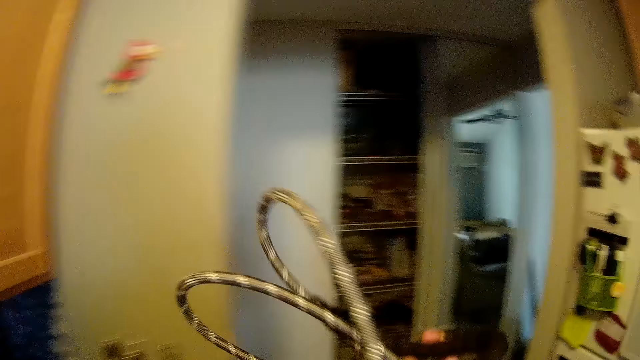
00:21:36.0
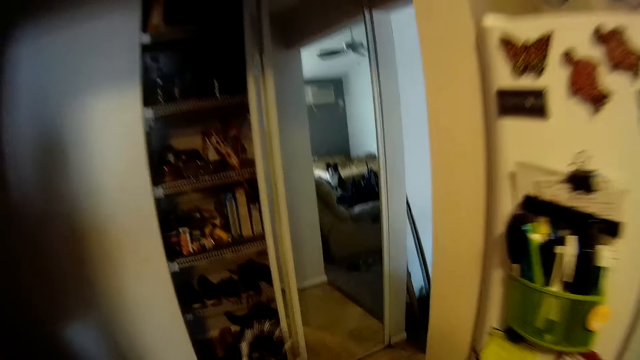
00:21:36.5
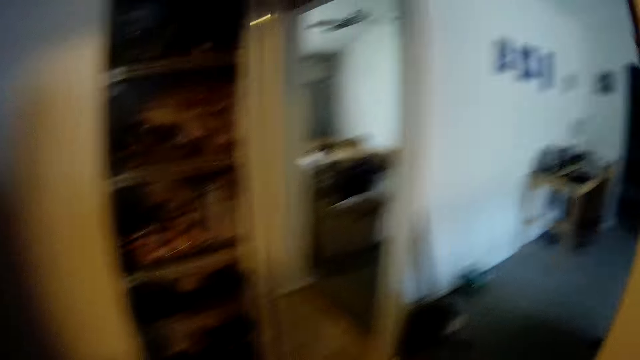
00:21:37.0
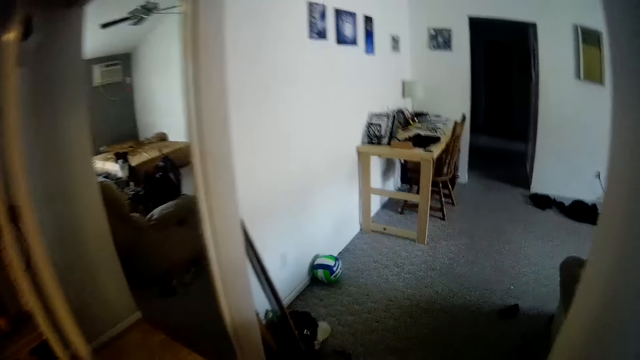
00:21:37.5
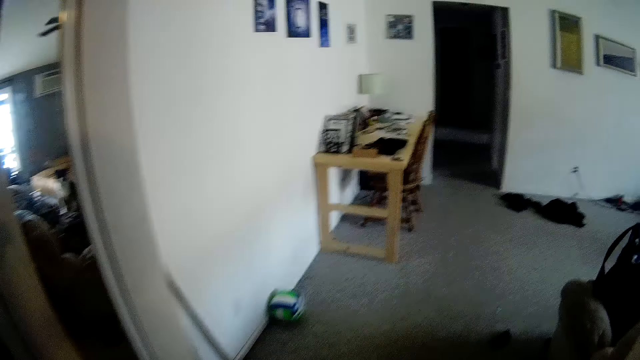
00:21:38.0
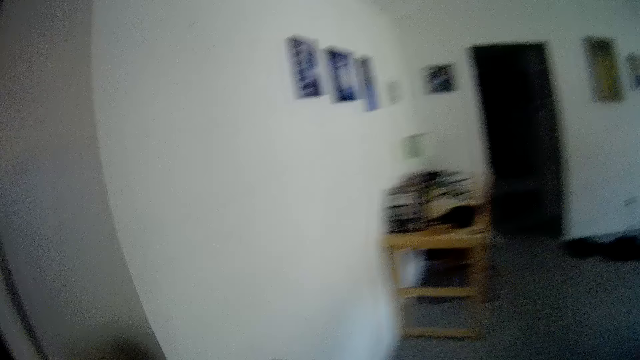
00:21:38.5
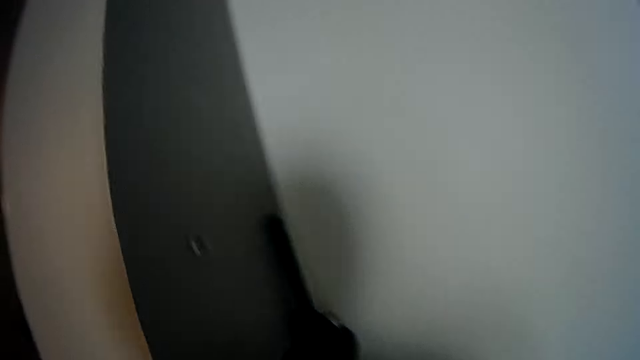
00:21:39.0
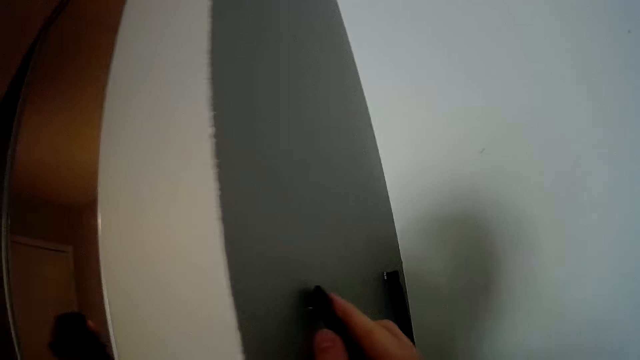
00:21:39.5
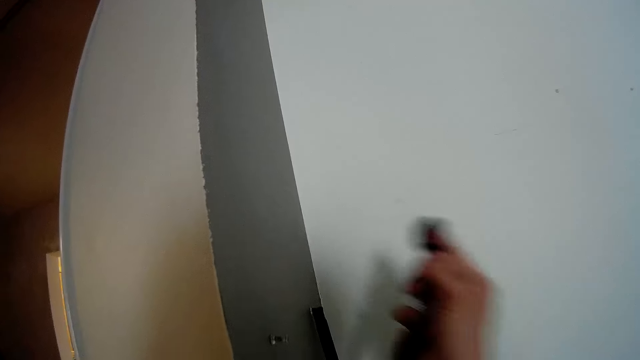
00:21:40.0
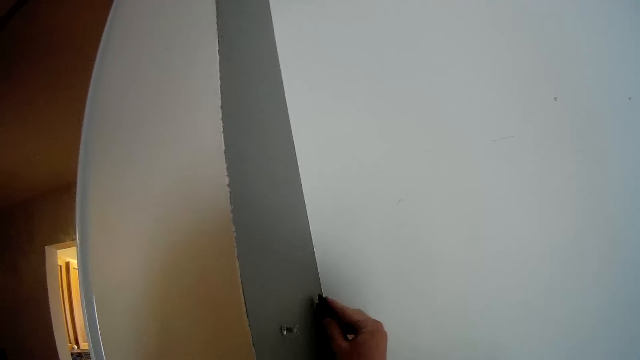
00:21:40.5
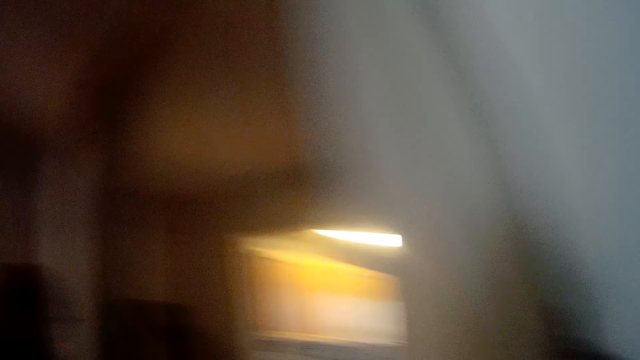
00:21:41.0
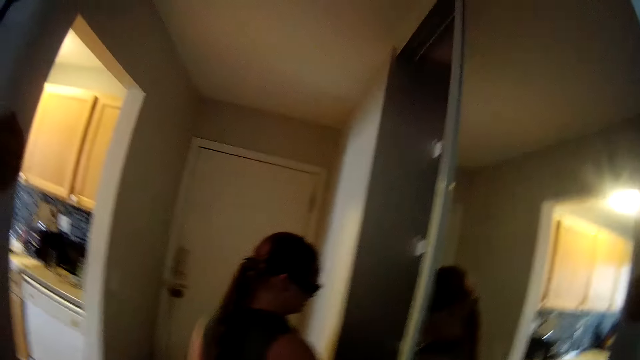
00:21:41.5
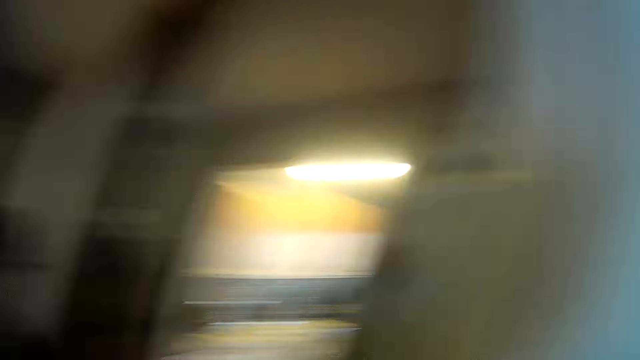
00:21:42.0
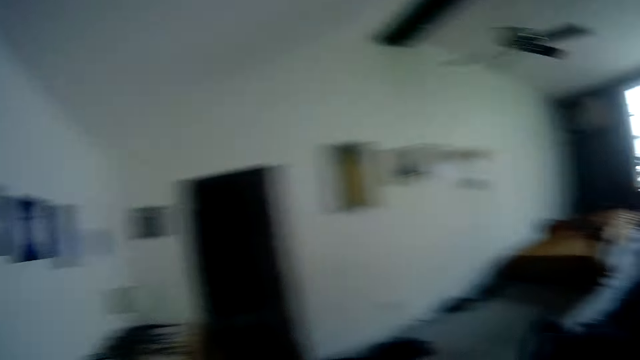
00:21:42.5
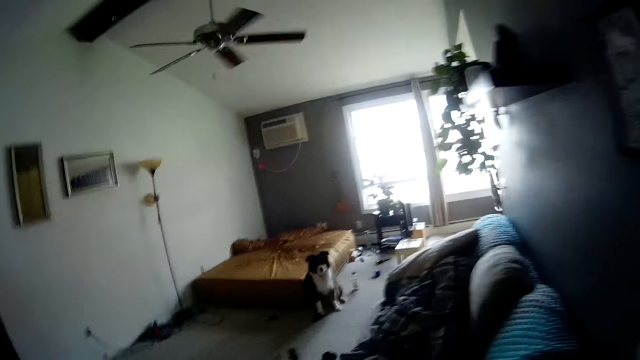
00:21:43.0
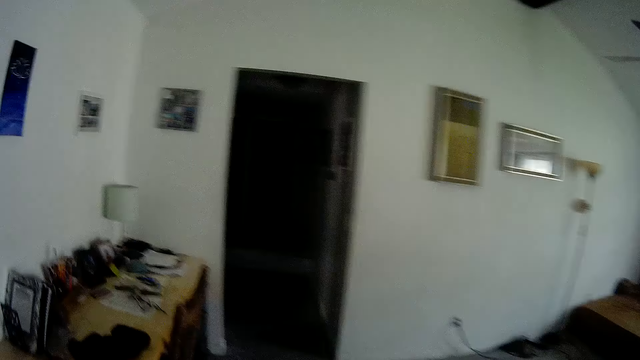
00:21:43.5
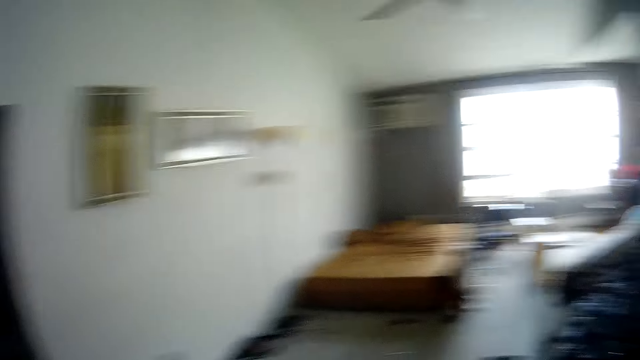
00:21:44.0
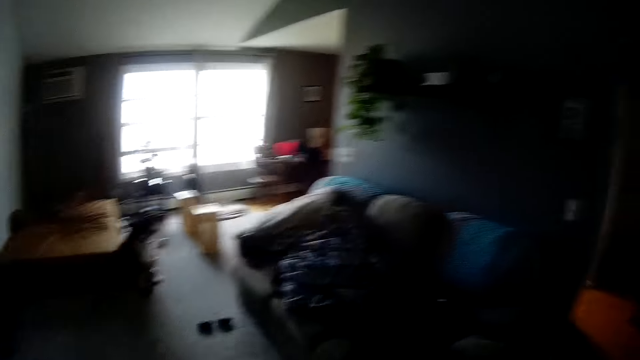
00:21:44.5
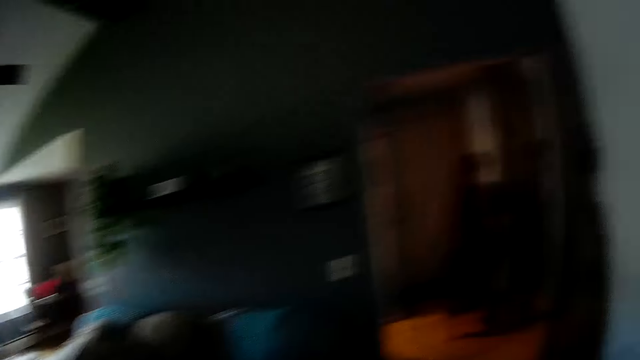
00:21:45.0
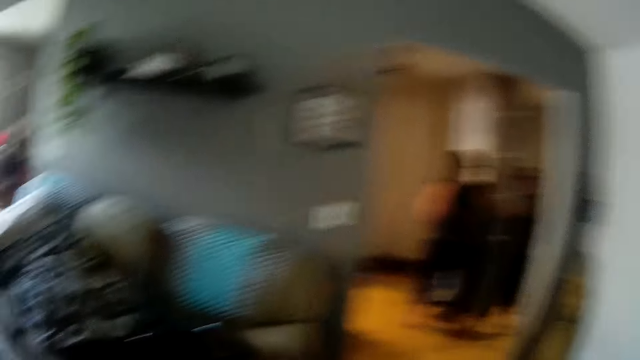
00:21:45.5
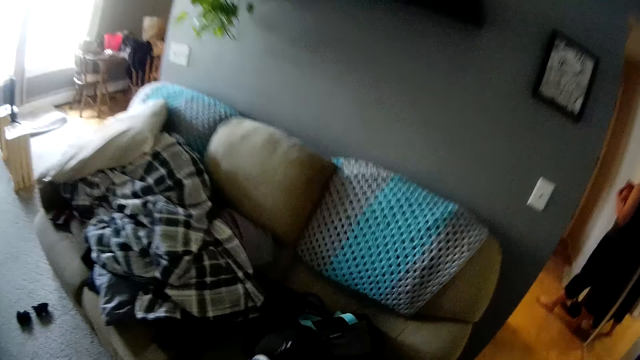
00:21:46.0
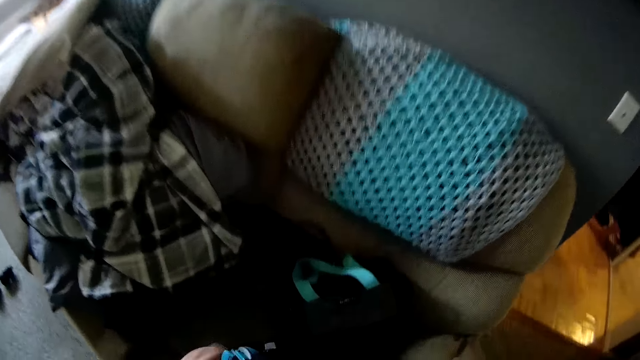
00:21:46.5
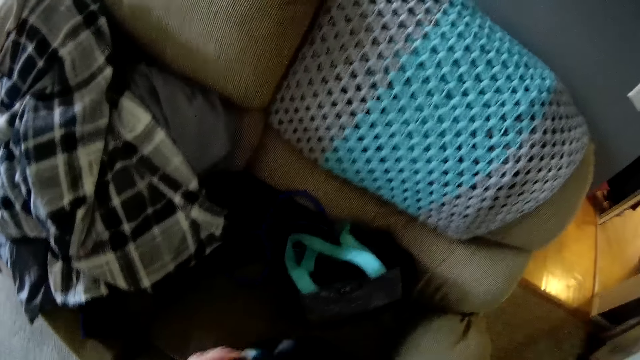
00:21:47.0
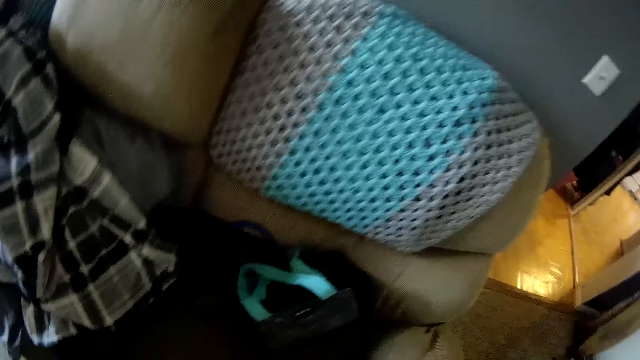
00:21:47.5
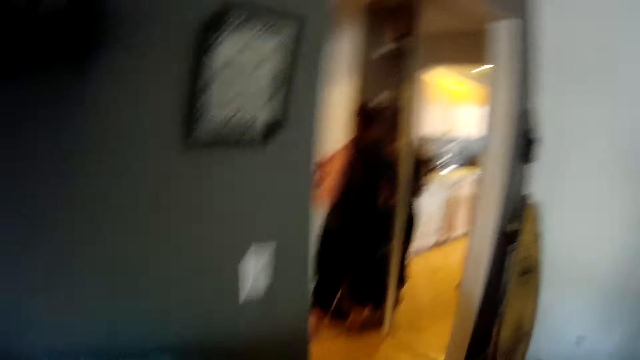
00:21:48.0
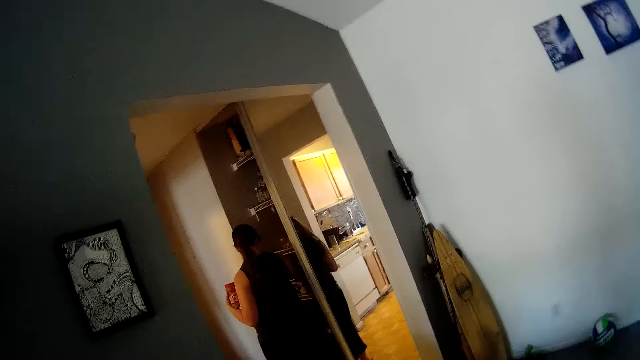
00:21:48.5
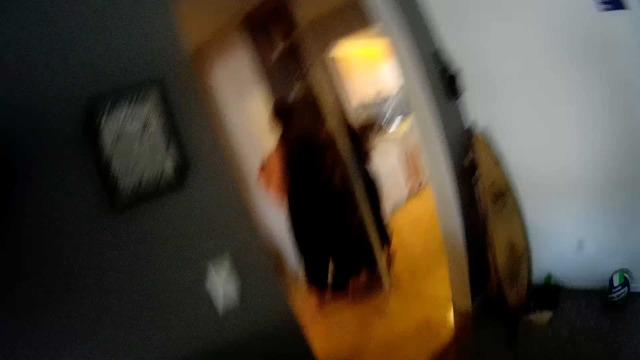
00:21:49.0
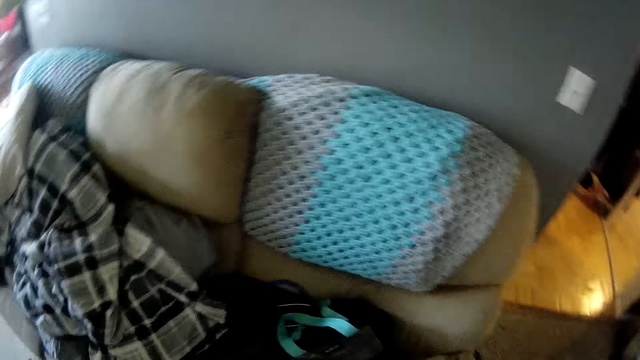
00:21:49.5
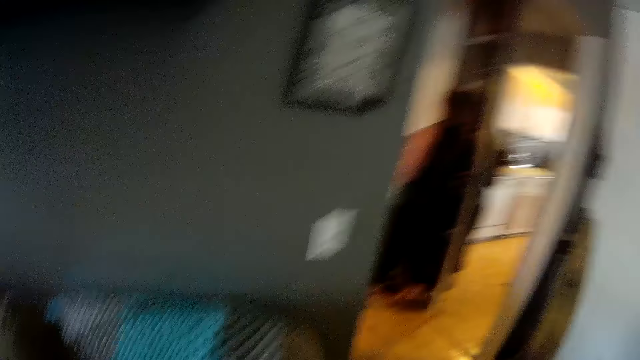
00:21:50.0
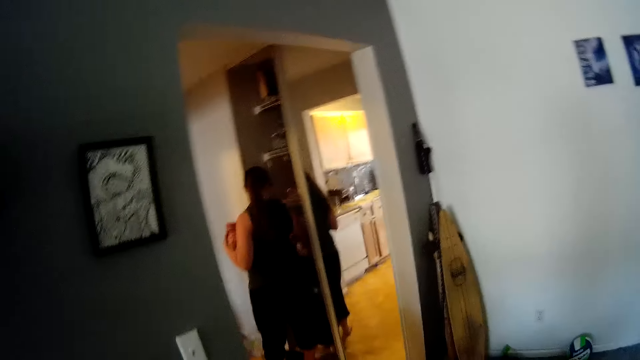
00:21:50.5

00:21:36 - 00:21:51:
The camera wearer walks towards the living room. He places the folded dog leash in his right hand on a hook on the living room wall. A woman faces the open pantry. She reaches into the pantry with her right hand. She holds a cookie jar in her left hand. The camera wearer takes a bag from a chair in the living room with his left hand. He unzips something.

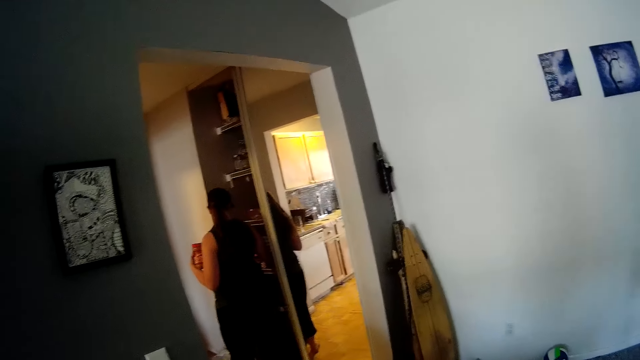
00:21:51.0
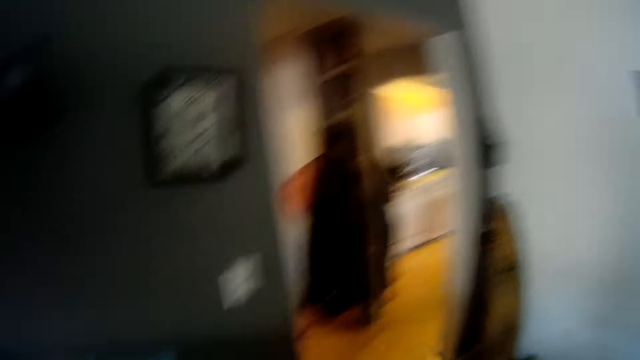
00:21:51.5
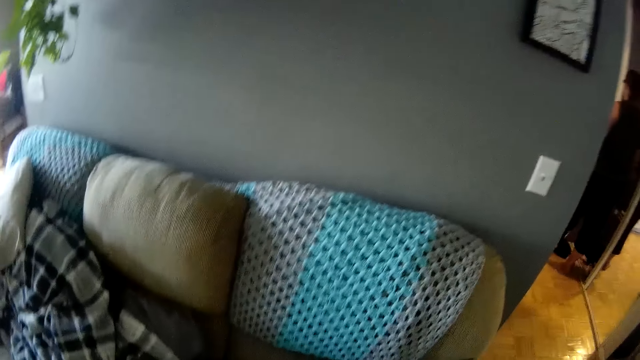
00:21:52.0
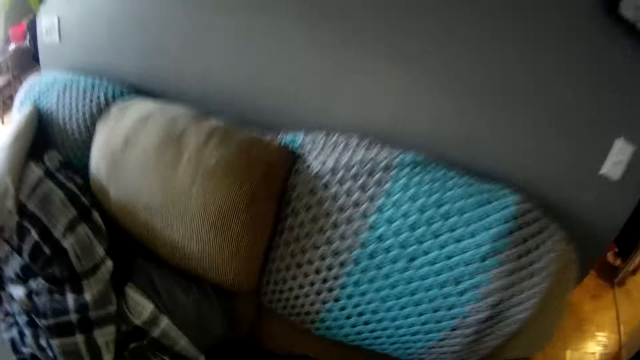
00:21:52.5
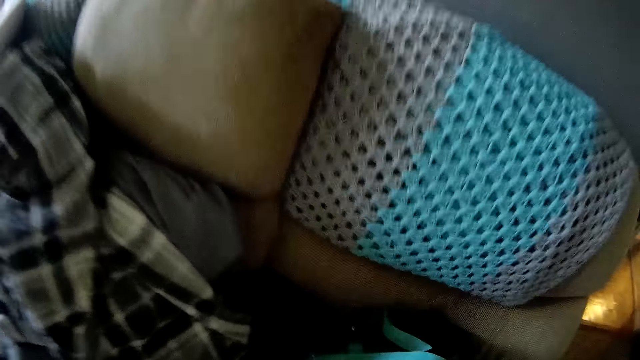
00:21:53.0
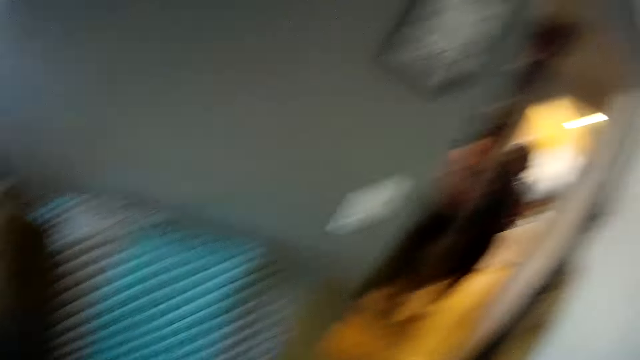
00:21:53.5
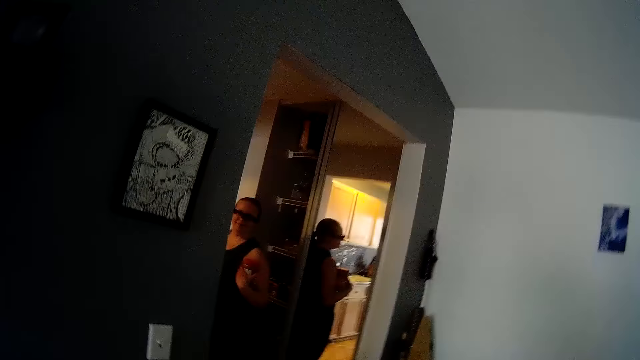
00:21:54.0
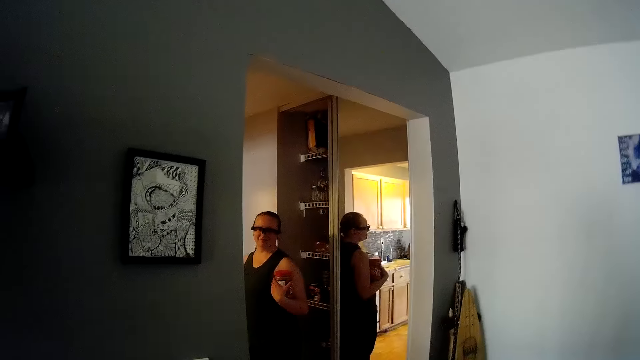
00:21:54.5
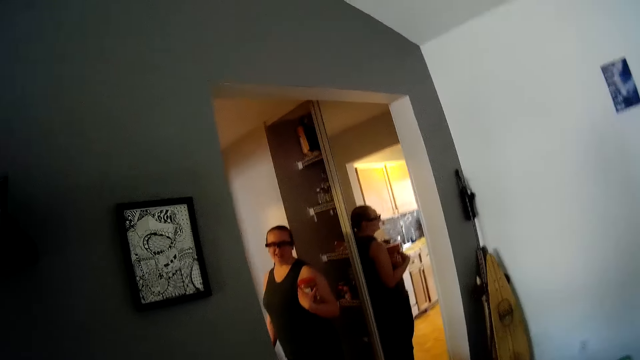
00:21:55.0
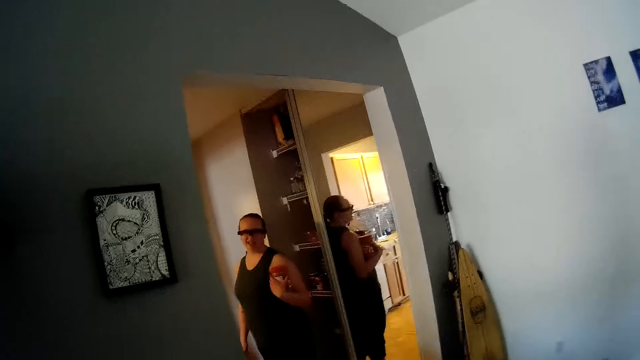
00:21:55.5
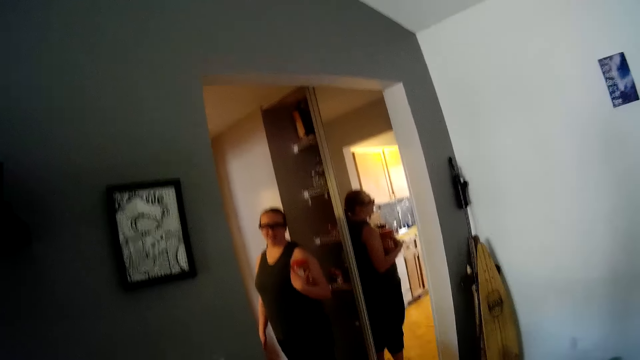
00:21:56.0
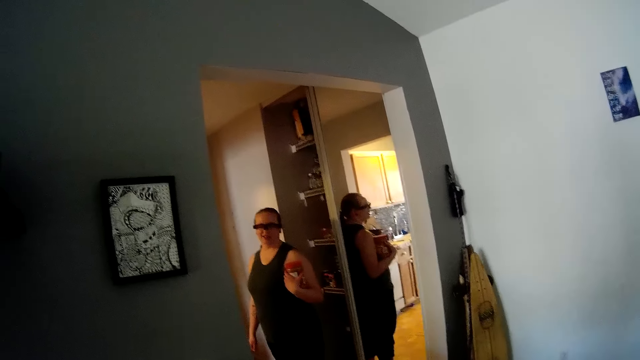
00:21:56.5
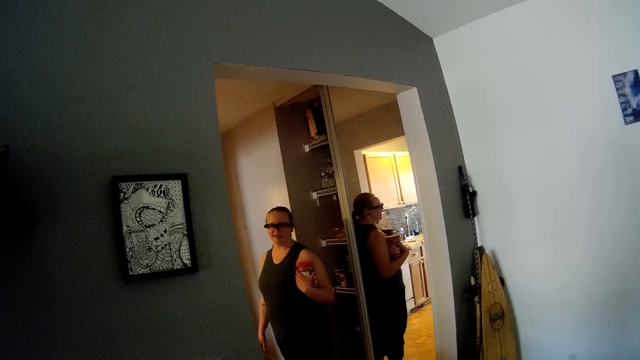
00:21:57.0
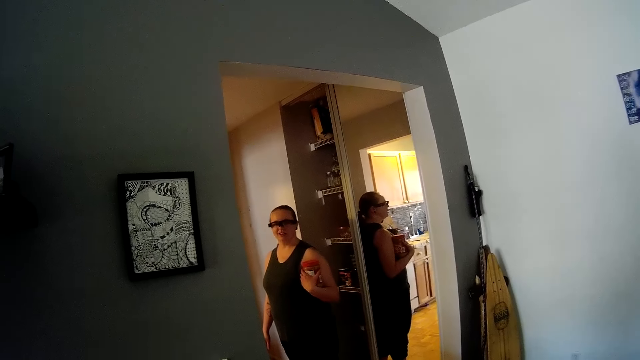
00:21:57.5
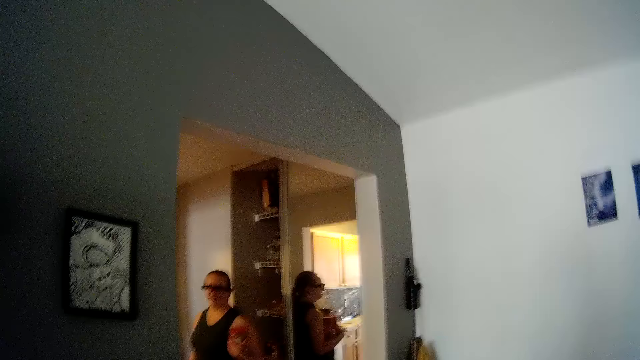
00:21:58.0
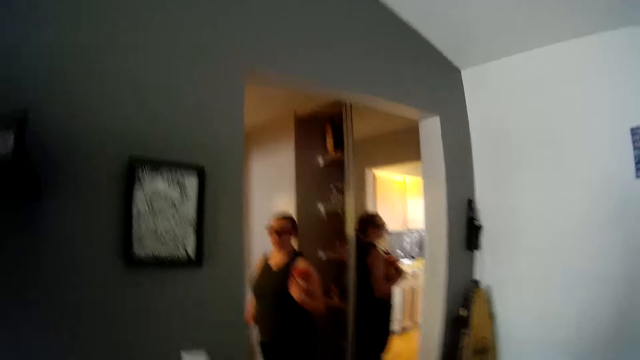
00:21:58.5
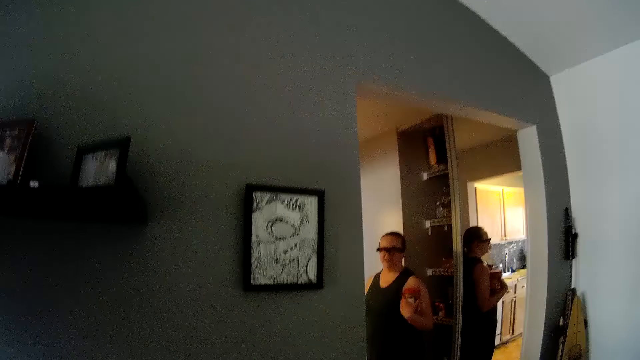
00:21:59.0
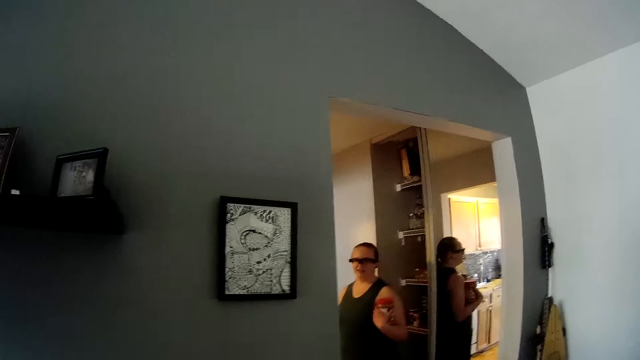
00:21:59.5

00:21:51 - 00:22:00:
The camera wearer takes a ribbon from the chair in the living room with his right hand.
